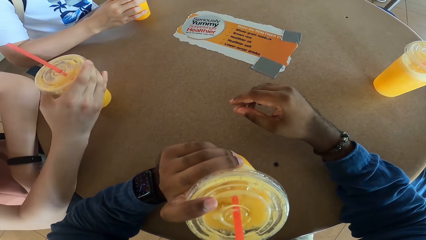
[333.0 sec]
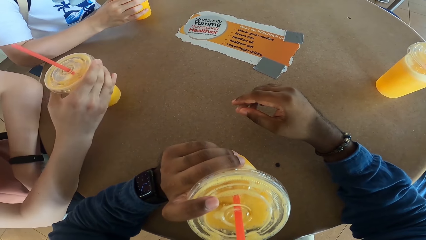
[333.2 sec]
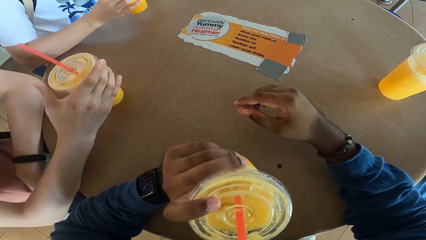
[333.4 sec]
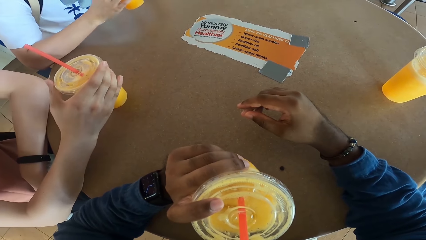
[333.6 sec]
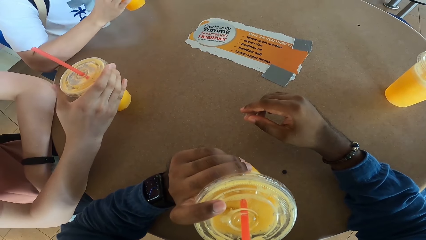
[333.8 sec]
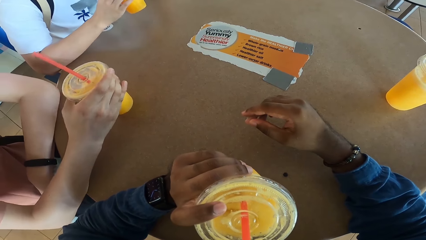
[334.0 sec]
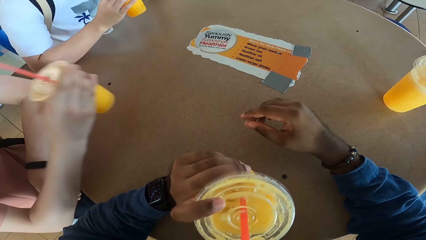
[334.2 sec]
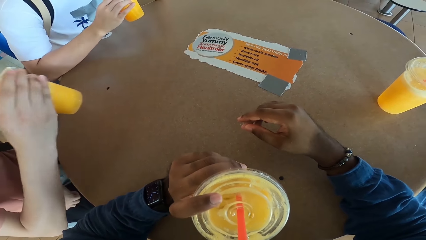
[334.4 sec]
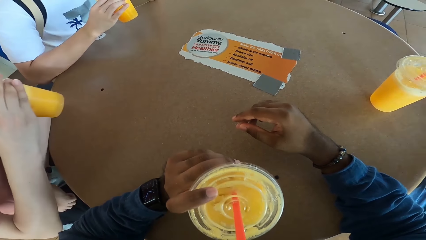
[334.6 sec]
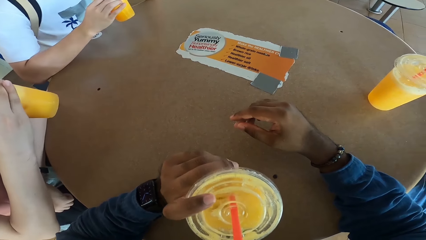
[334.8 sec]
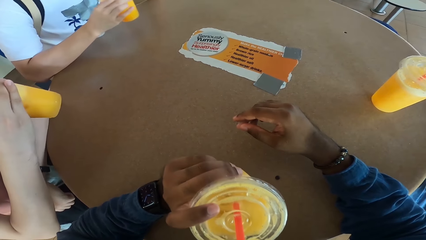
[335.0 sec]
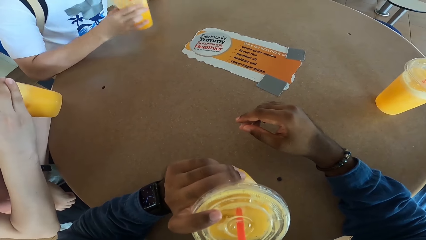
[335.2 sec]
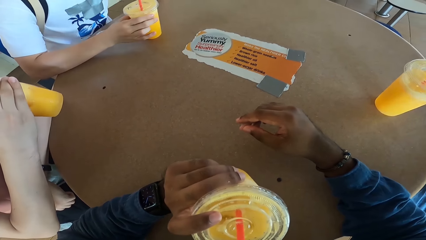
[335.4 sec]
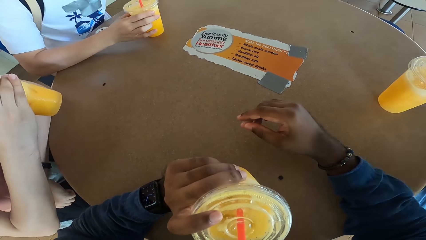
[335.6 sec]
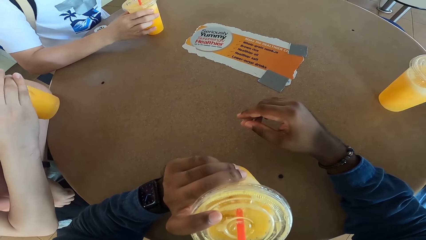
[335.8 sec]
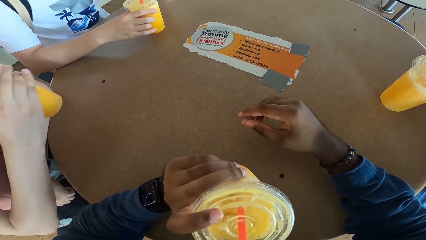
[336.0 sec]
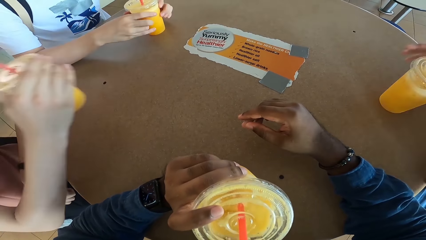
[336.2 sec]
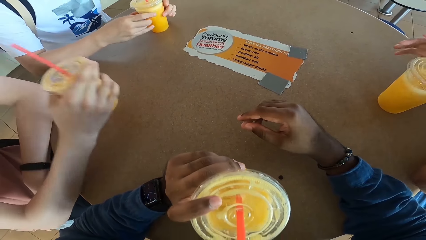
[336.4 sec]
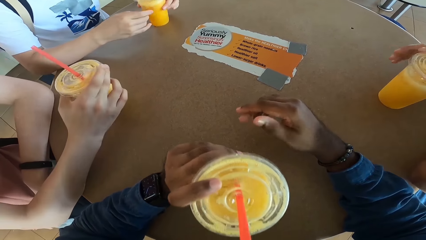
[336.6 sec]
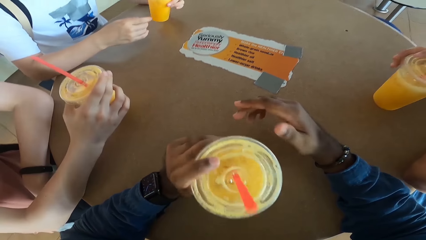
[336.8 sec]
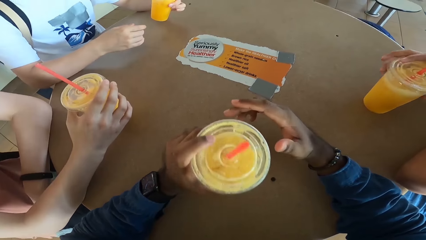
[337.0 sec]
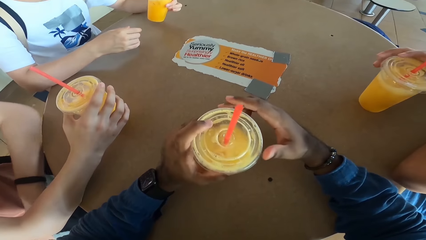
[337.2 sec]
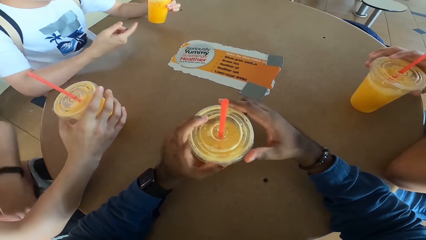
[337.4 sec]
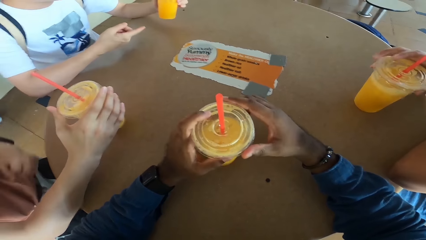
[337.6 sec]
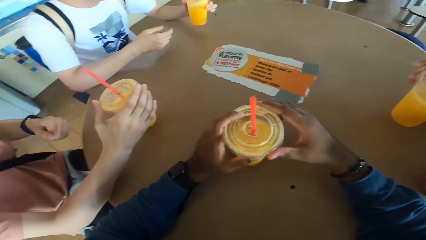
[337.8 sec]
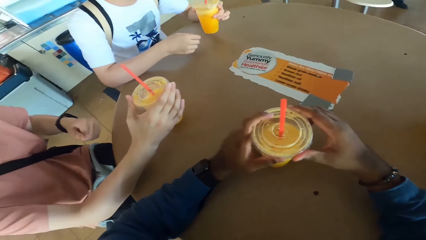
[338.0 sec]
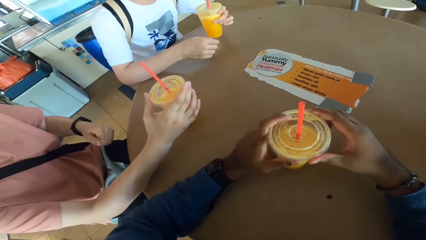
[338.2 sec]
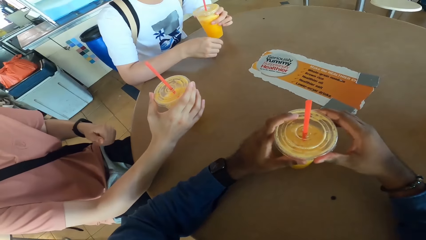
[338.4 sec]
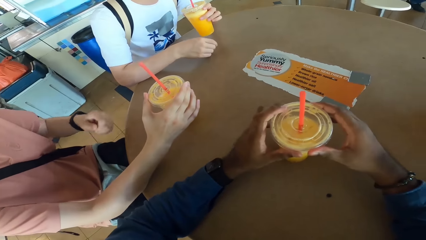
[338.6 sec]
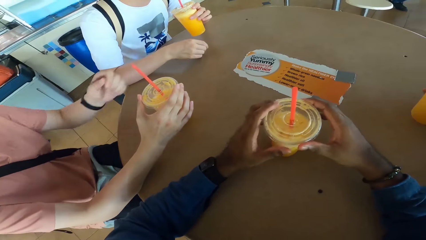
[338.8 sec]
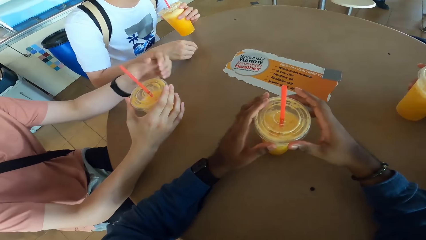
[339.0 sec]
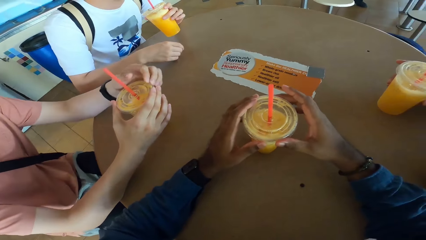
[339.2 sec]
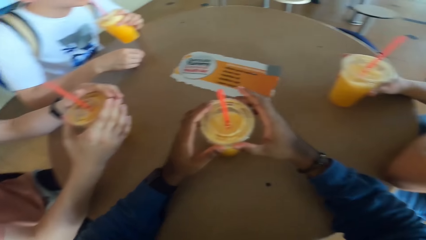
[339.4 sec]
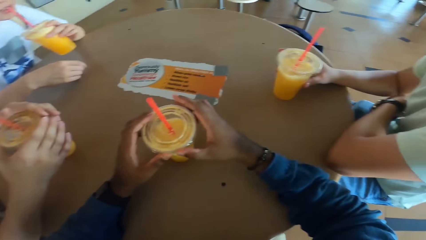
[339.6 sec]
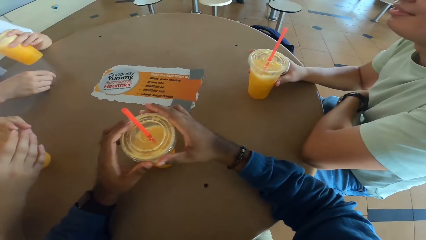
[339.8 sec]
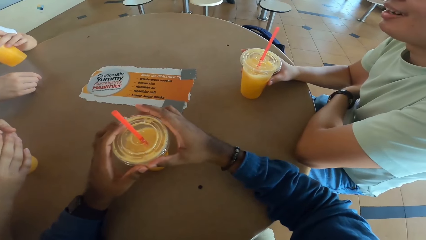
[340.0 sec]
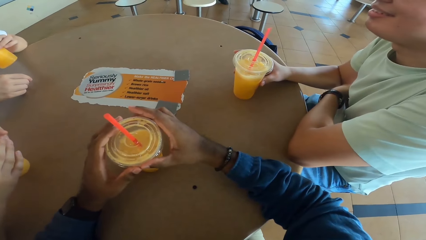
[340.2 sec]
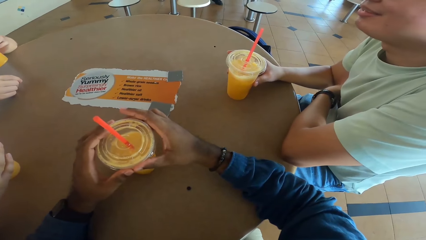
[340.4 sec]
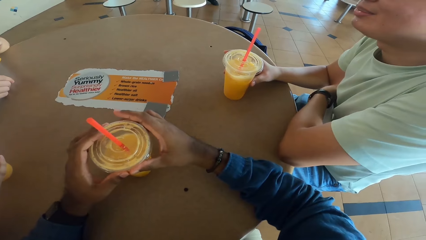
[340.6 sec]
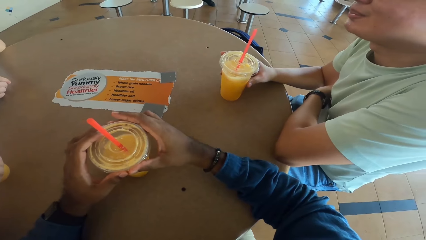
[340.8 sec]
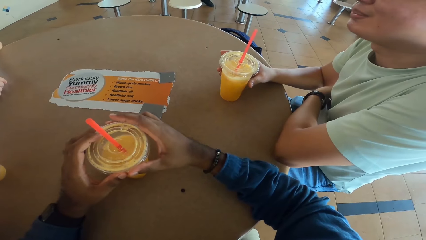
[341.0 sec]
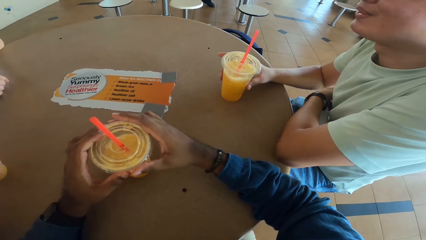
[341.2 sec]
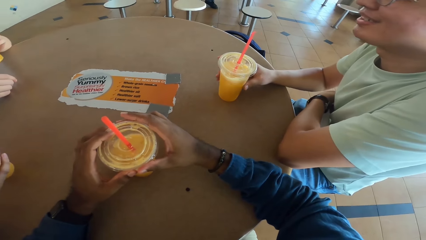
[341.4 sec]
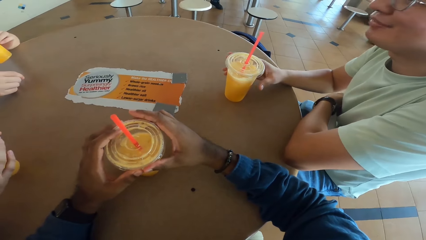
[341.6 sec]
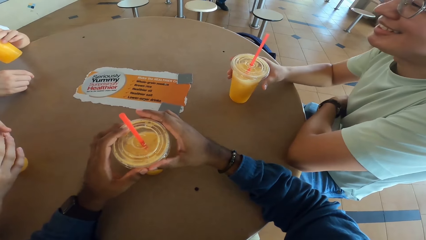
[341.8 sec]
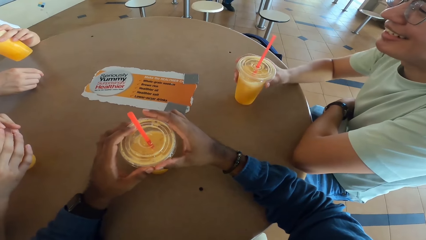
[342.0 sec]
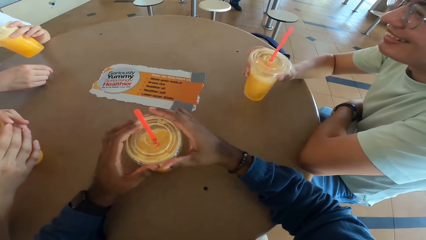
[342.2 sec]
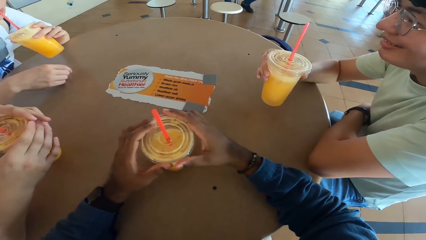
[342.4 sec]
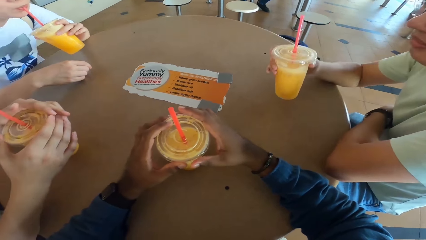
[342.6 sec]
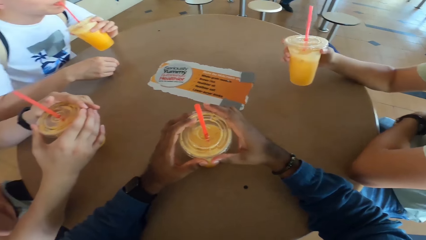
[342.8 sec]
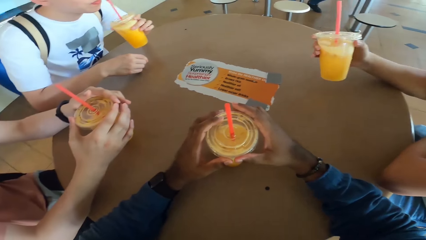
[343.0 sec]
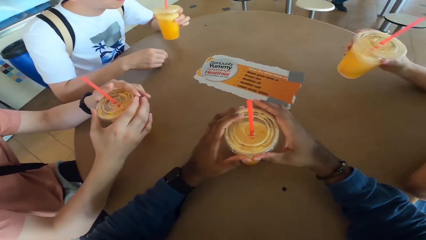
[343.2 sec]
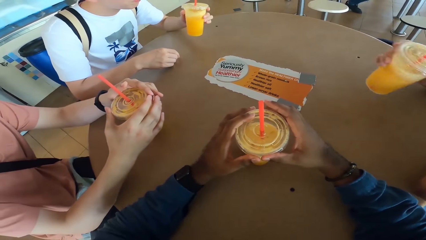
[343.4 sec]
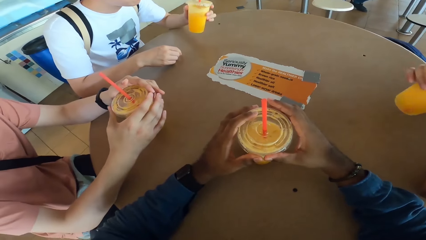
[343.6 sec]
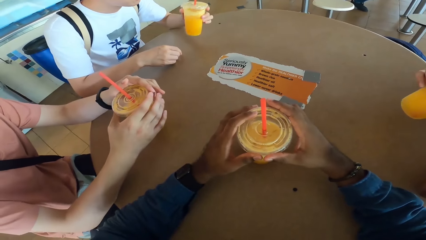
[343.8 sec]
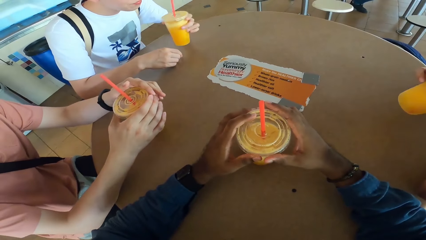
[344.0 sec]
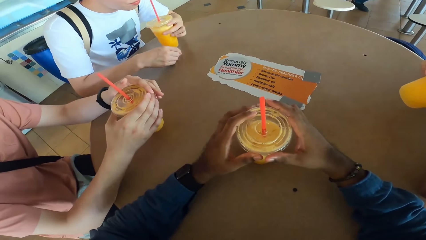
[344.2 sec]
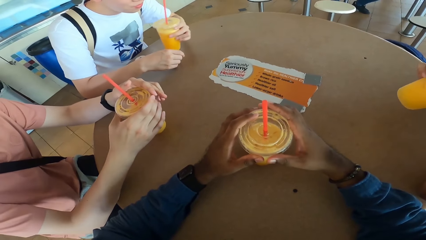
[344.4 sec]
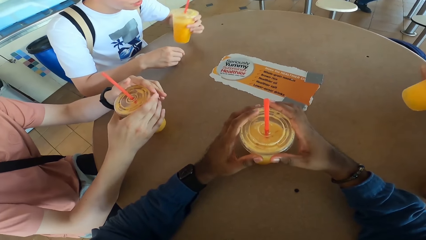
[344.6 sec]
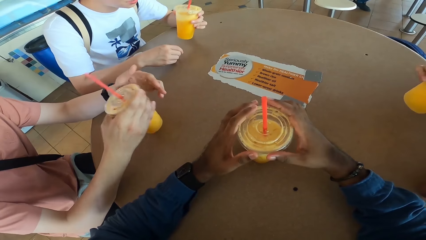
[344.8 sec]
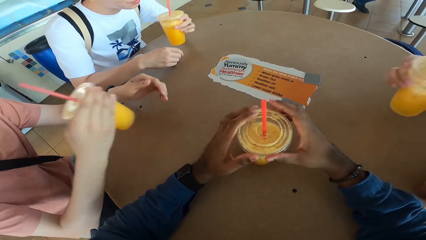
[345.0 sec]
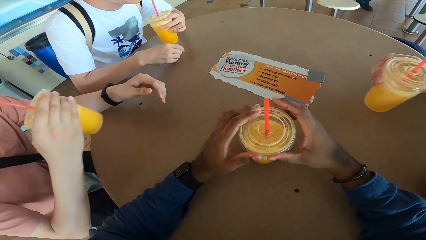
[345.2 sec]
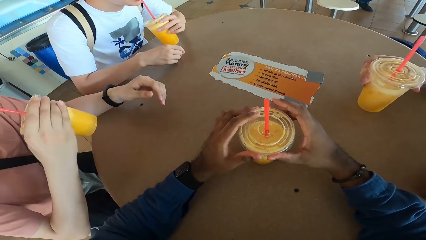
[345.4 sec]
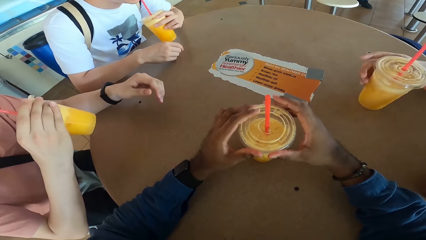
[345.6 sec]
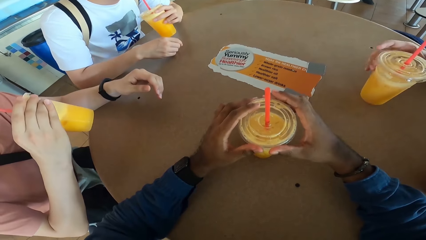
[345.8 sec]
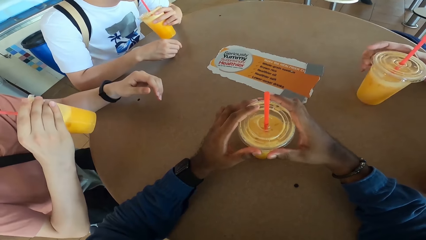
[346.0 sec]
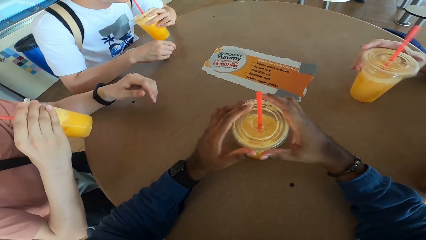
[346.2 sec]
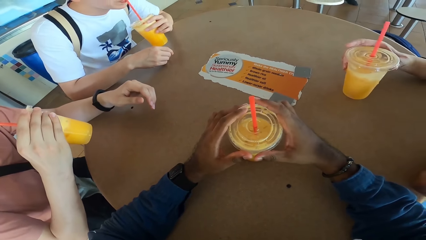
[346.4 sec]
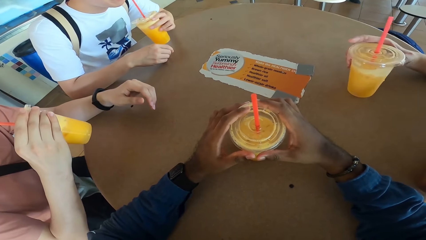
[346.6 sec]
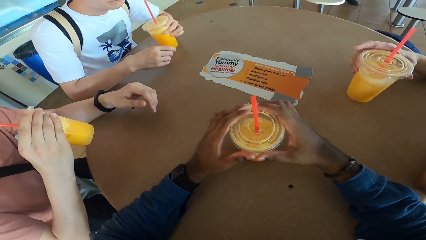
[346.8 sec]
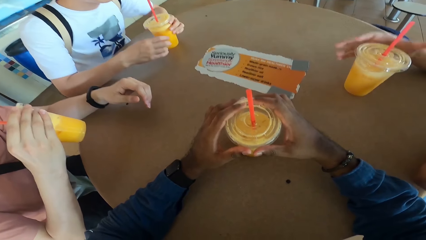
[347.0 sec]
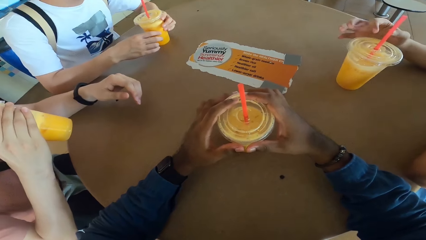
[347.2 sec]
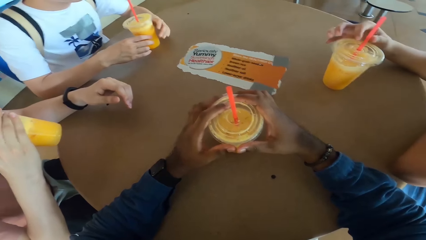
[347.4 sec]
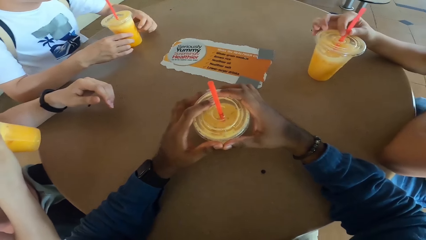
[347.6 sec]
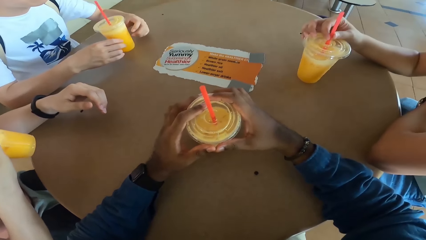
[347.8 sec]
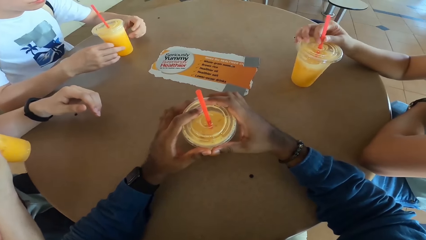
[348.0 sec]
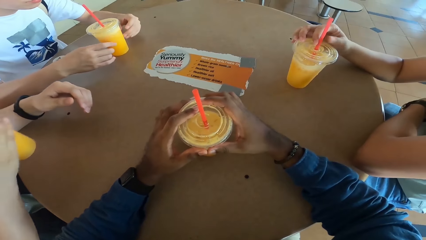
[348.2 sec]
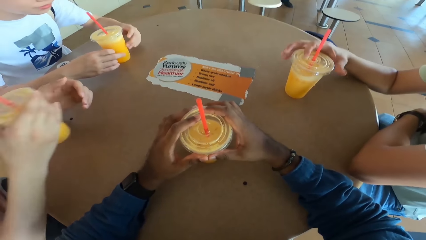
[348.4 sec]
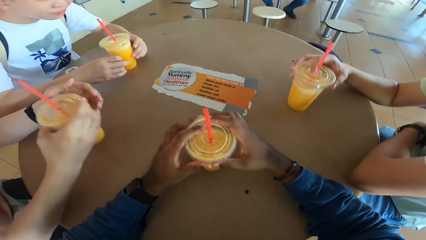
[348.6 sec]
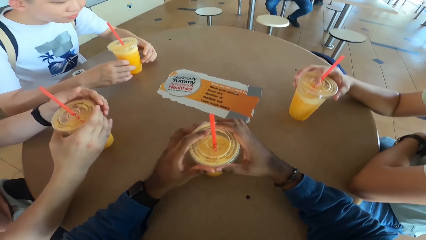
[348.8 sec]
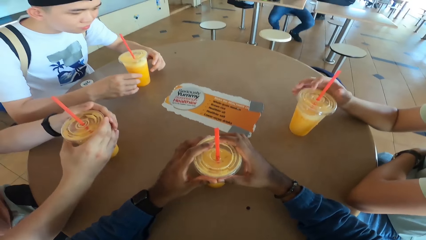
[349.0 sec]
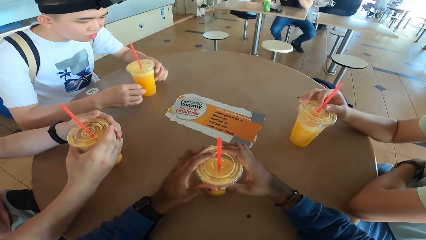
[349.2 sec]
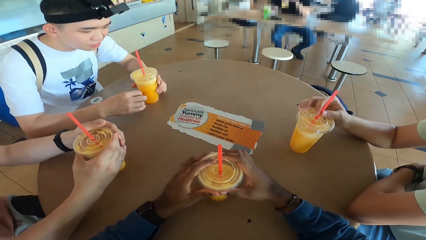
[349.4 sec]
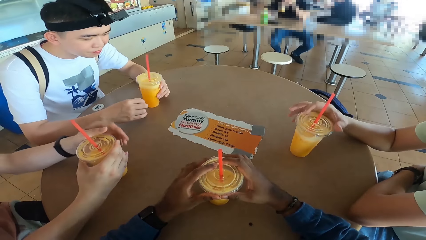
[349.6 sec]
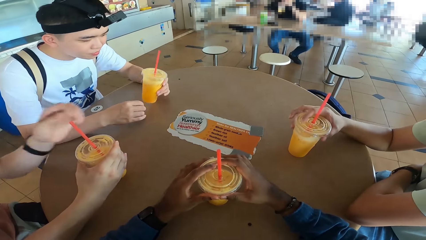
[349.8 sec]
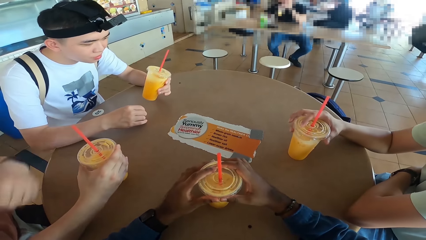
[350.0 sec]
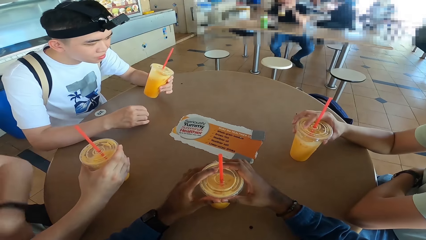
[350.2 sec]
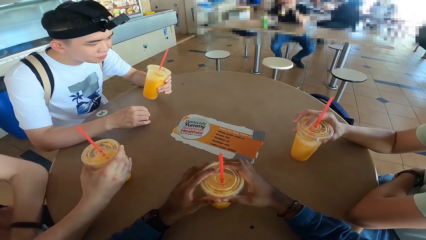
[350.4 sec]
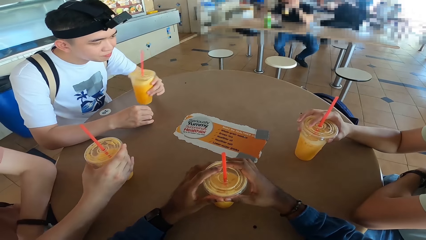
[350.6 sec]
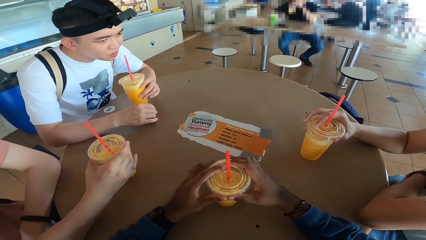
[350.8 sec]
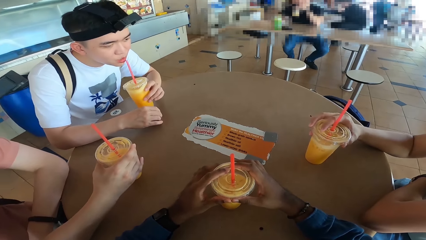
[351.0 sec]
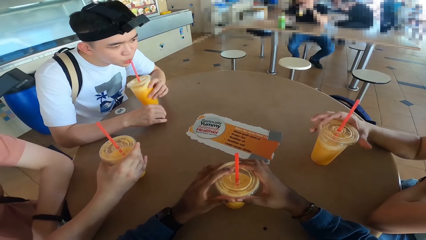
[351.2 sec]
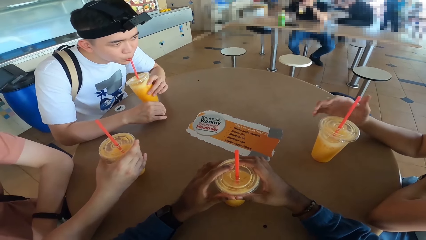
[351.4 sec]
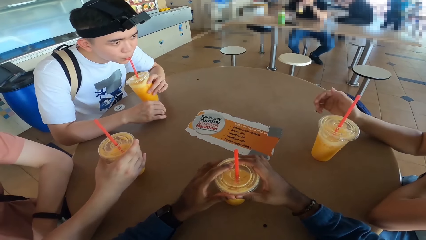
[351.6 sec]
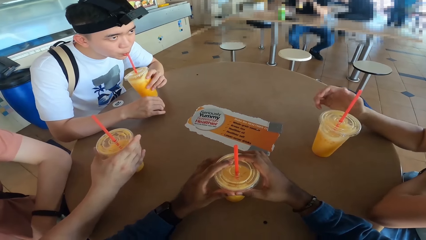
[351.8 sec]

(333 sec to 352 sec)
A man puts the drink on a table. Another man takes a drink. The first man takes a drink. The other man puts the drink on the table. The first man puts the drink on the table. The camera wearer puts the drink on the table. The other man takes a drink. The camera wearer holds a drink. A third man takes a drink. The first man takes a drink. The second man takes a drink. The first man puts the drink on the table. The second man puts the drink on the table. Another man takes a drink.
